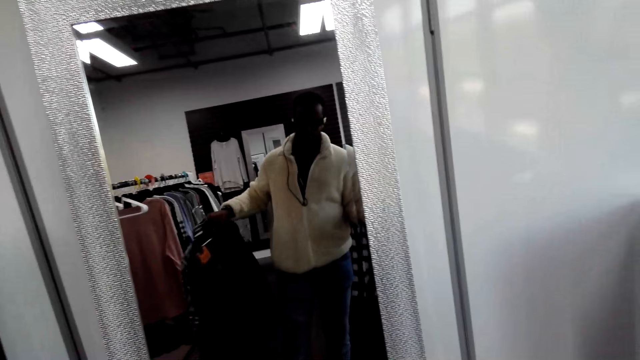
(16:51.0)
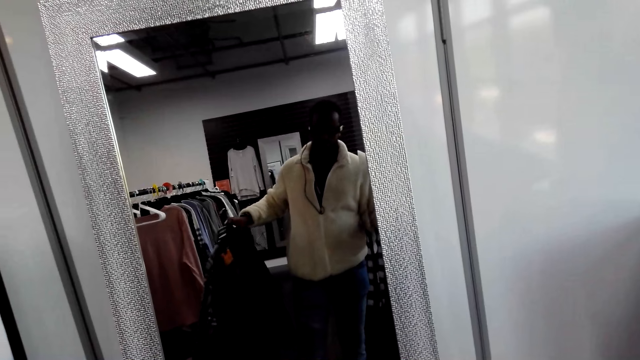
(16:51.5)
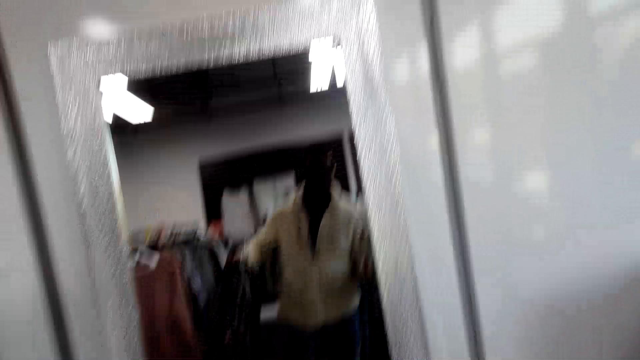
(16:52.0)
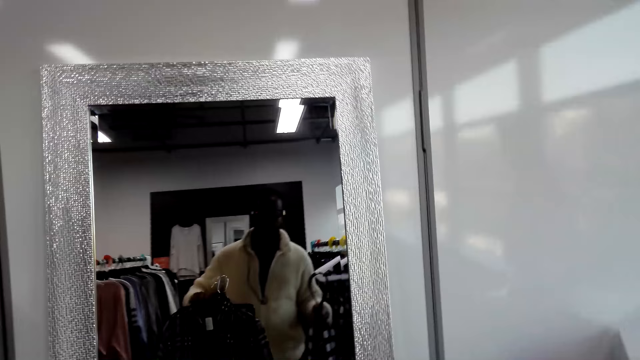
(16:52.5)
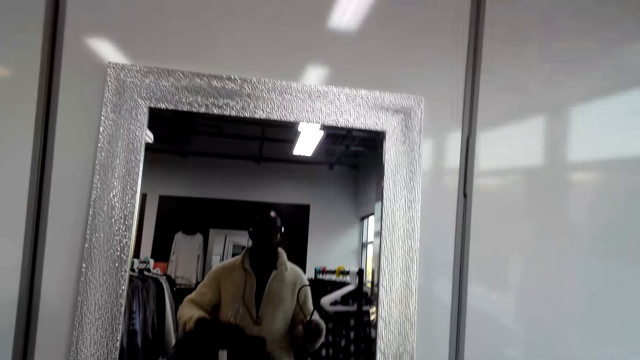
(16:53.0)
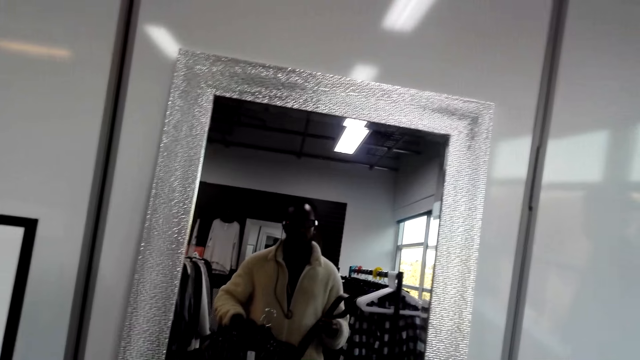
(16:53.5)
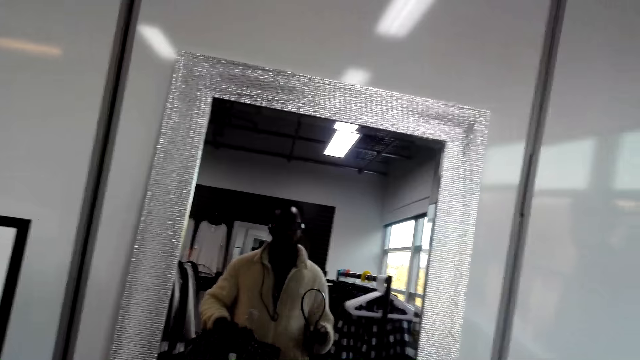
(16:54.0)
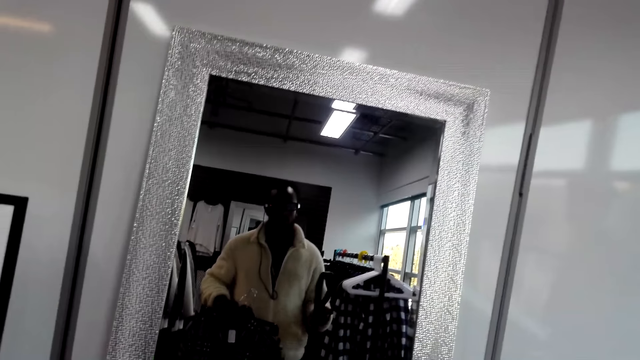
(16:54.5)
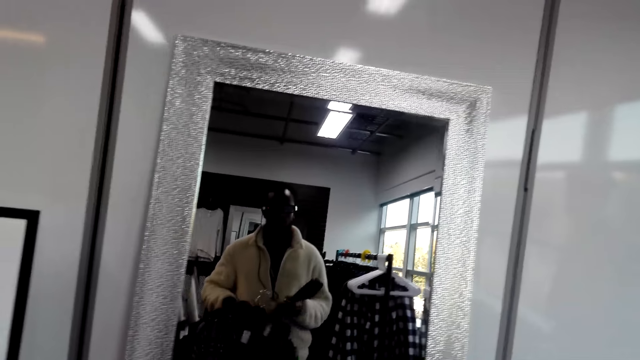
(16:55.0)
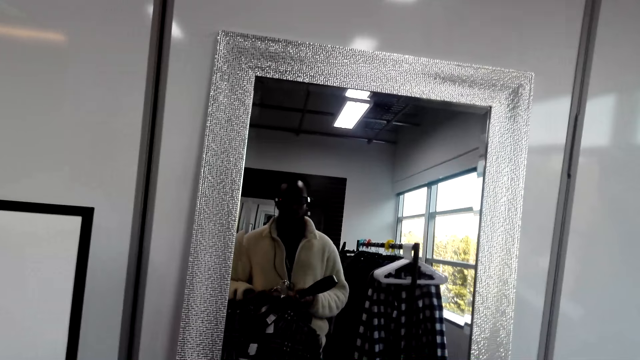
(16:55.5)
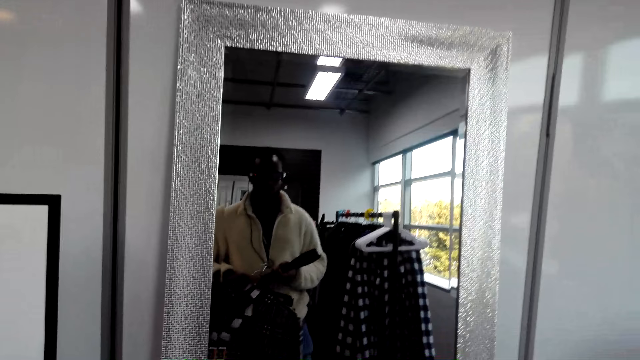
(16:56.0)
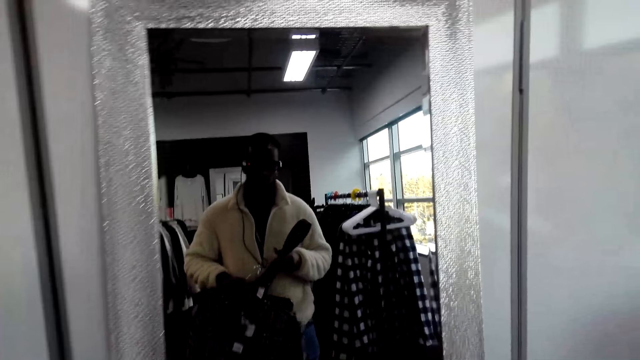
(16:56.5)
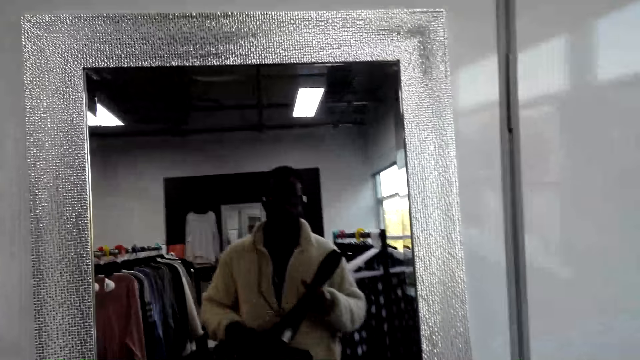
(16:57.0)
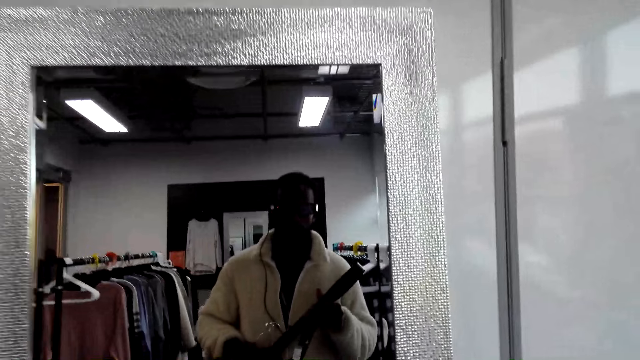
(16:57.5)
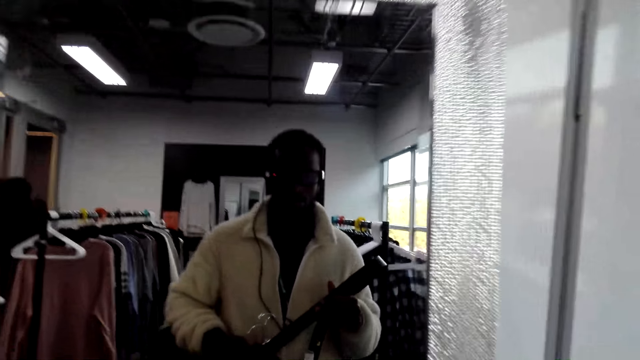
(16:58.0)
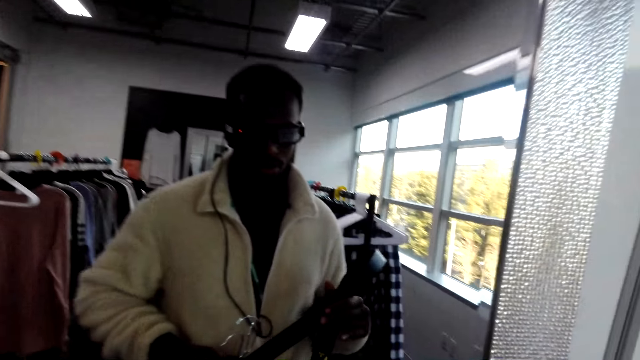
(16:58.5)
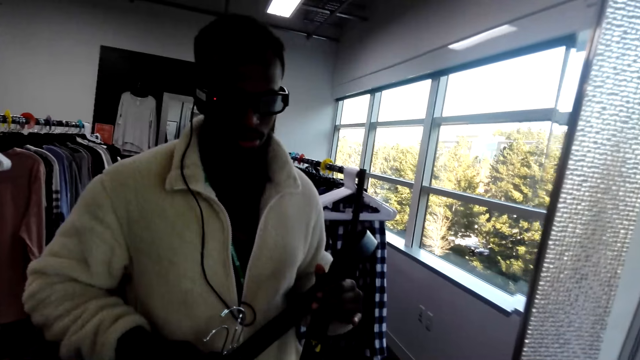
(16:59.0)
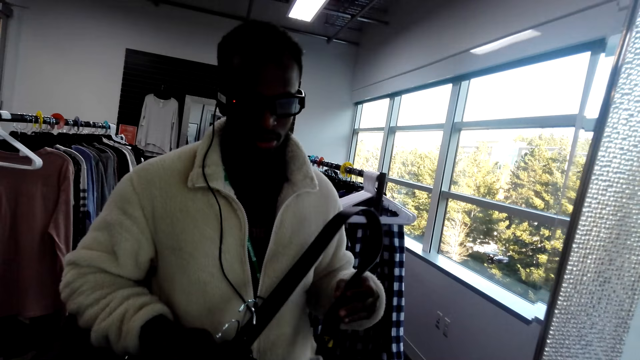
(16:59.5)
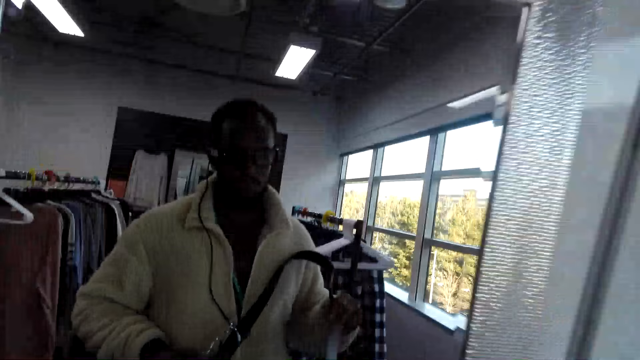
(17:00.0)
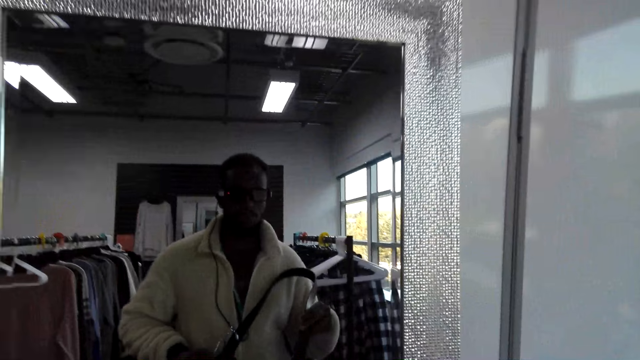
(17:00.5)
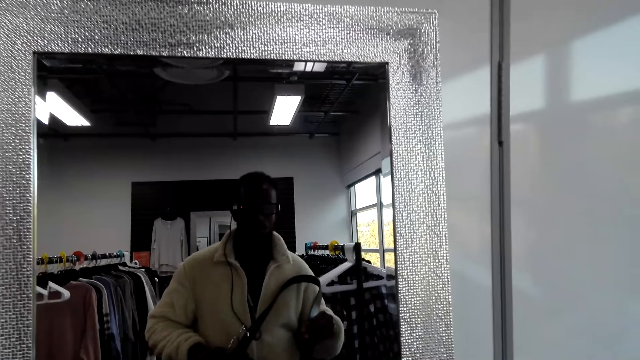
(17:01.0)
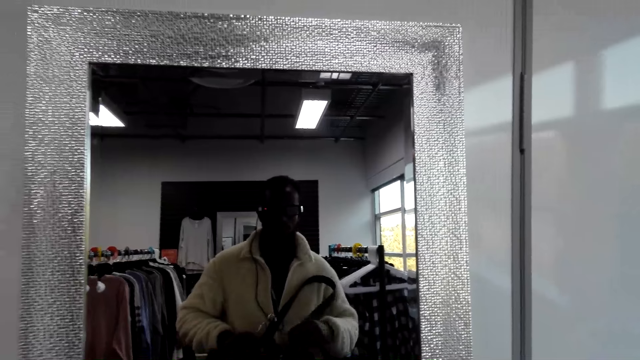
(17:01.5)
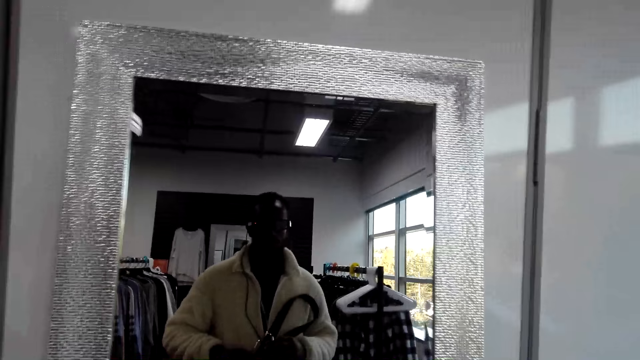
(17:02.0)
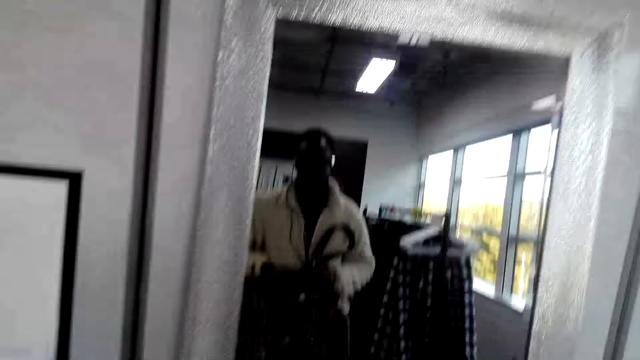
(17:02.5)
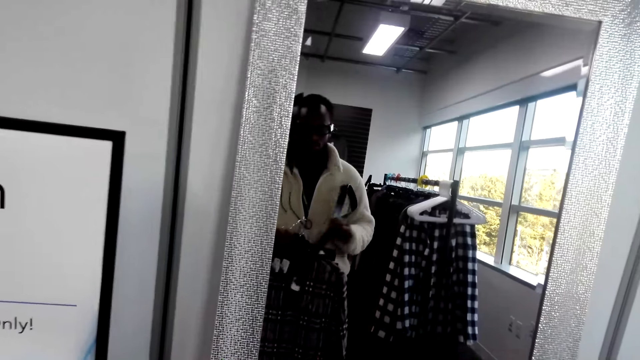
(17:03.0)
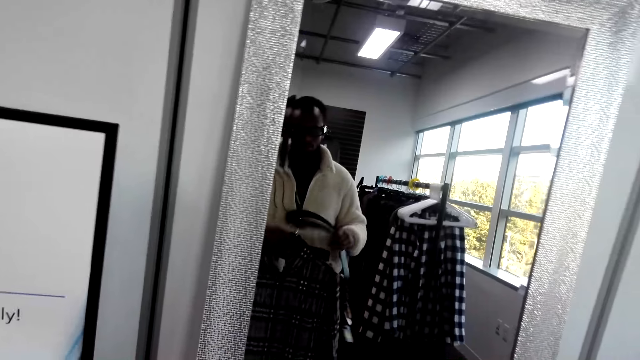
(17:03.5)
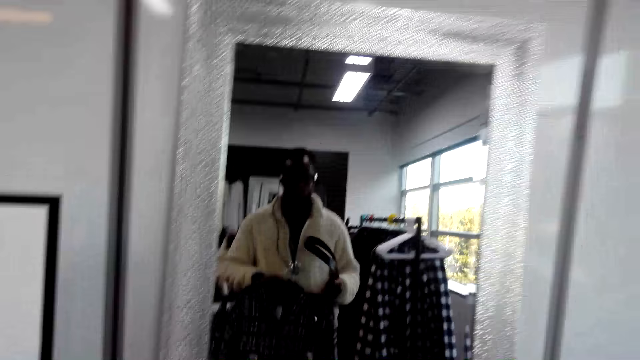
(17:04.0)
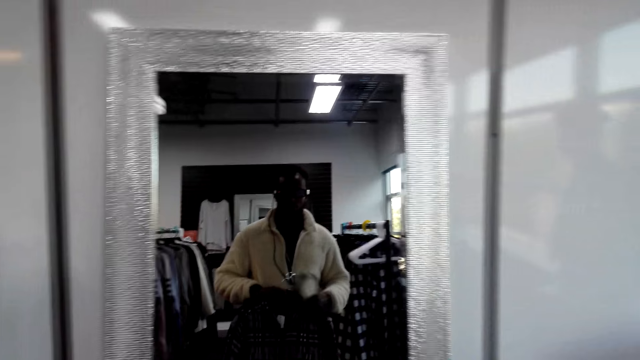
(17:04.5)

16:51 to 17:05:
The camera wearer looks at the mirror. They step close to the mirror. They move away from the mirror.

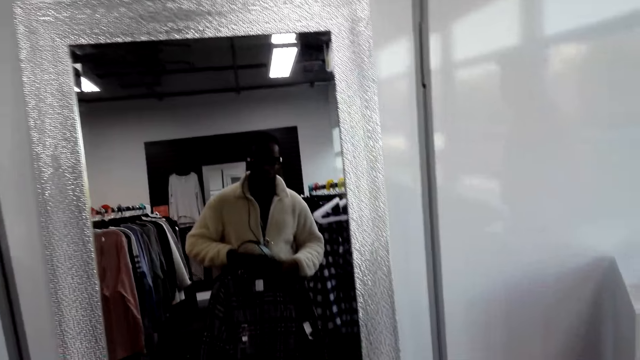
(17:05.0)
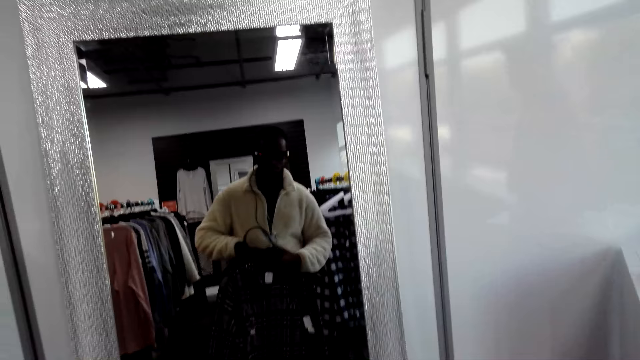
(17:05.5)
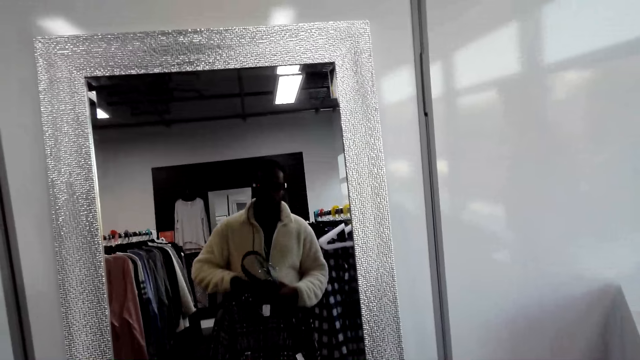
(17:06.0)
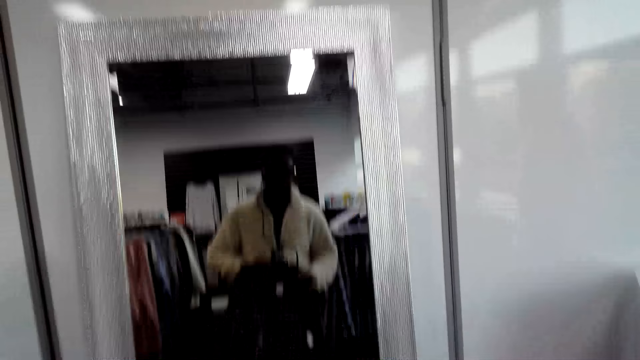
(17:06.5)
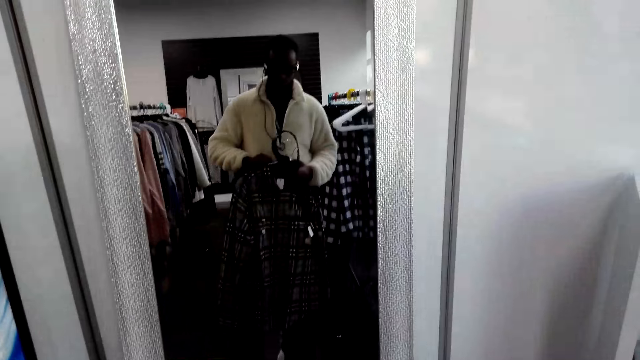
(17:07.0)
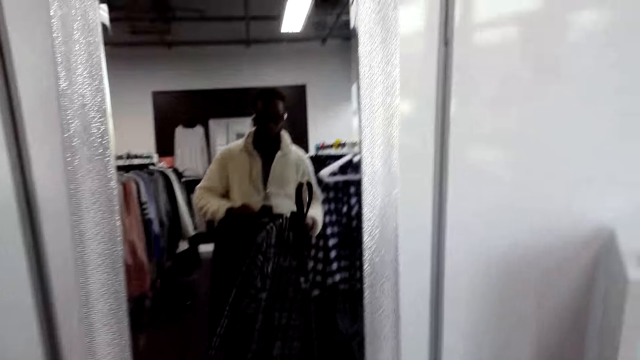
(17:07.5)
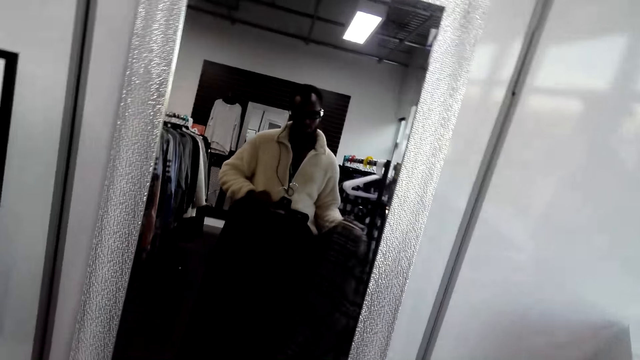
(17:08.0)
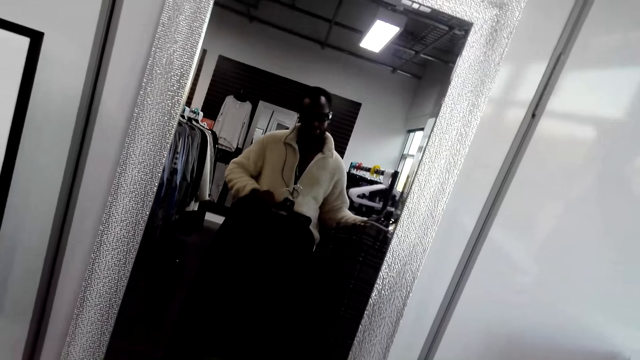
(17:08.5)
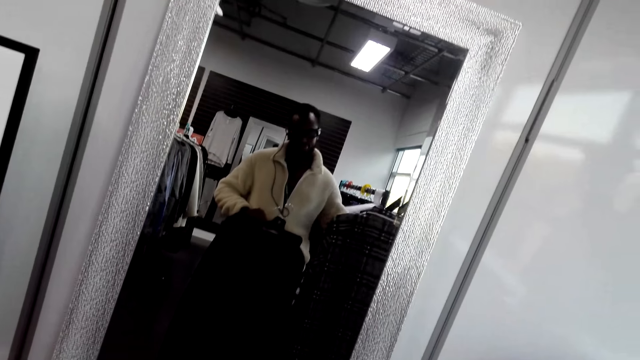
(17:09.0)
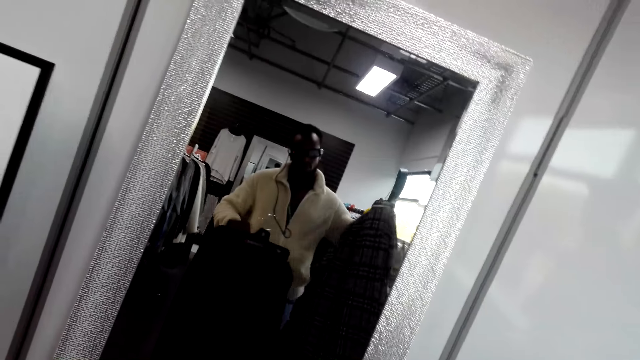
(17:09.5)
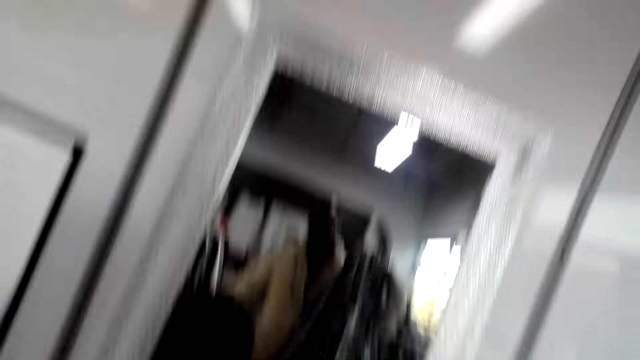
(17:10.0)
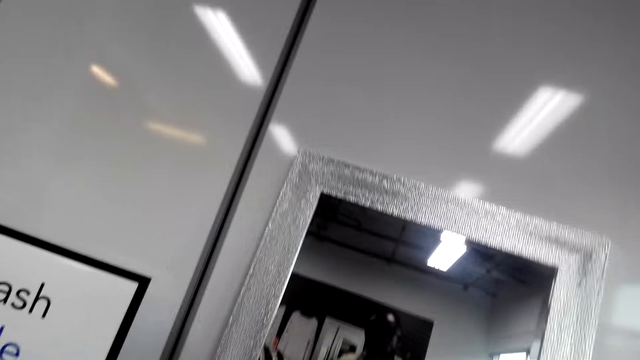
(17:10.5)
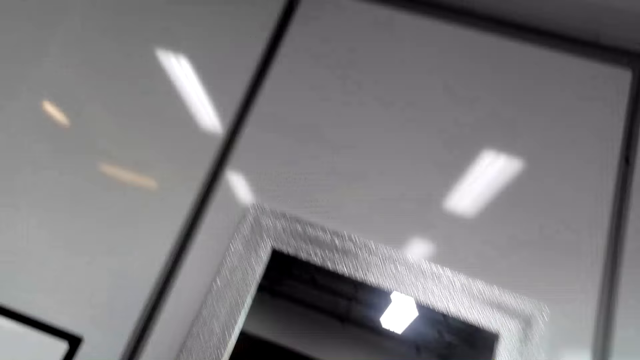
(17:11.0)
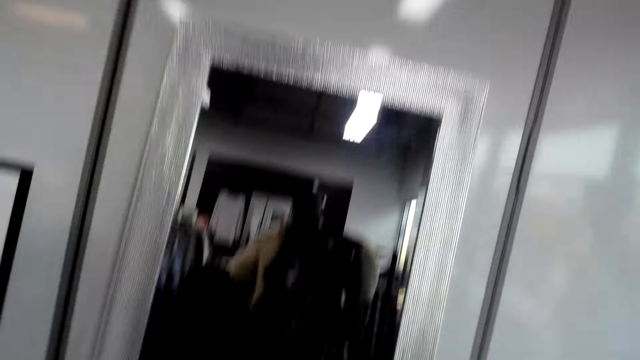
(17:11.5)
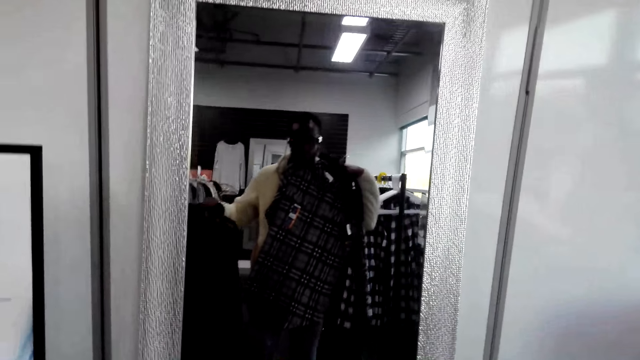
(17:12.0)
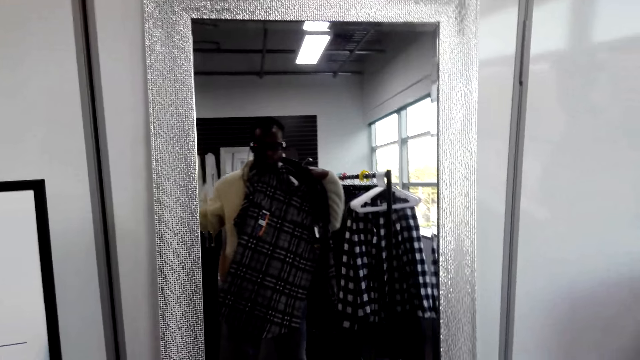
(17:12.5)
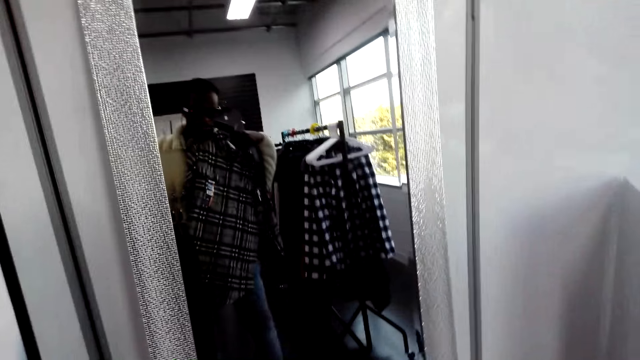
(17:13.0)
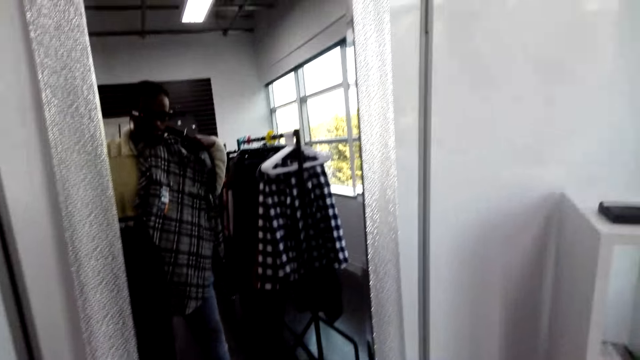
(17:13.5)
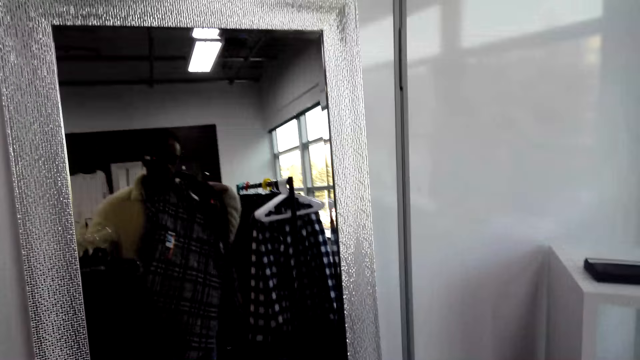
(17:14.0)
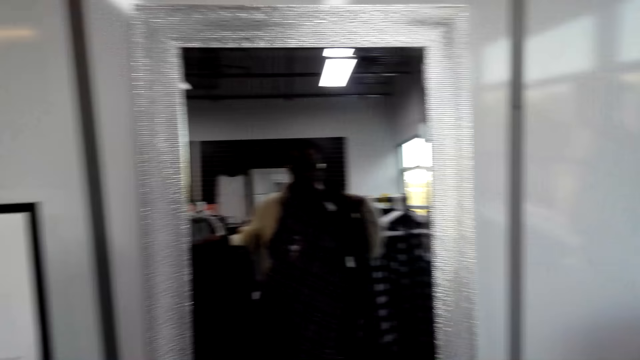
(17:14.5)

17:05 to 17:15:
The camera wearer switches the shirt to the other hand. He examines the shirt. He fits the shirt on his chest.
